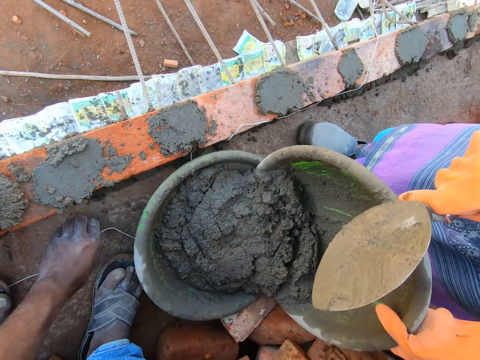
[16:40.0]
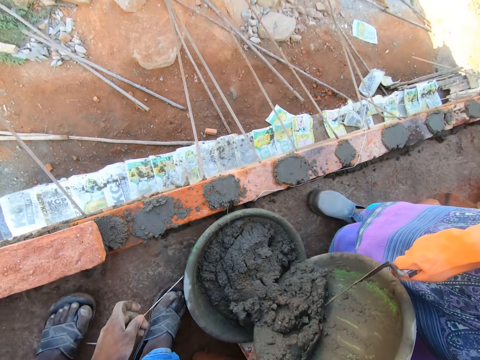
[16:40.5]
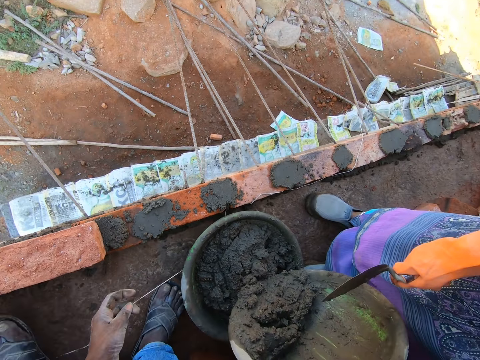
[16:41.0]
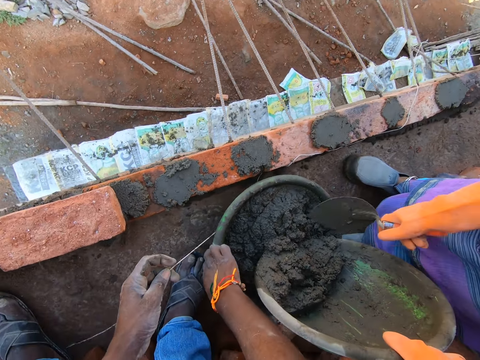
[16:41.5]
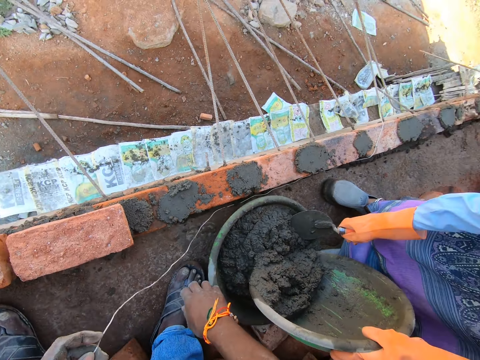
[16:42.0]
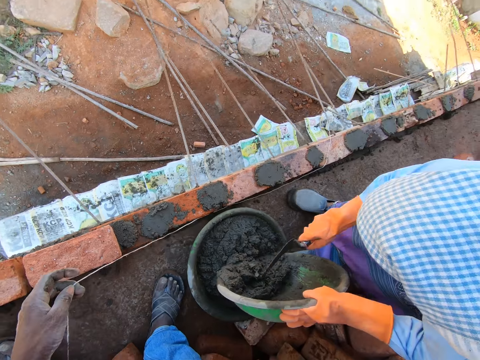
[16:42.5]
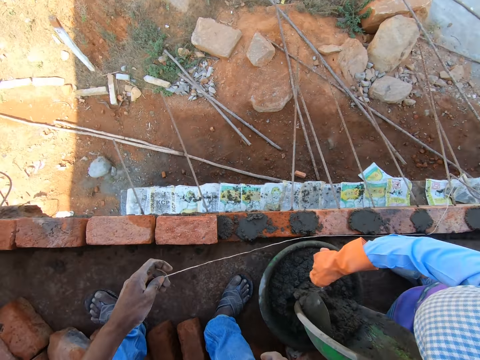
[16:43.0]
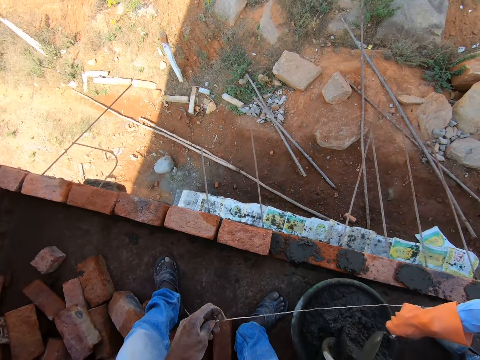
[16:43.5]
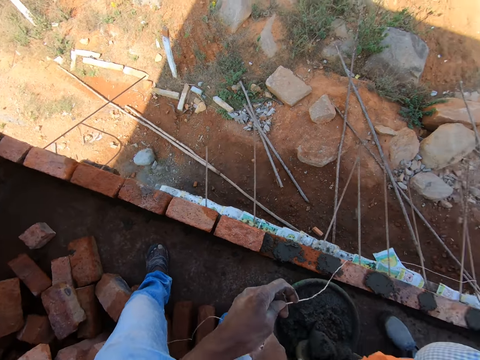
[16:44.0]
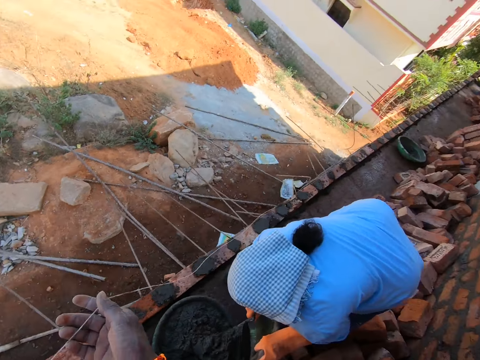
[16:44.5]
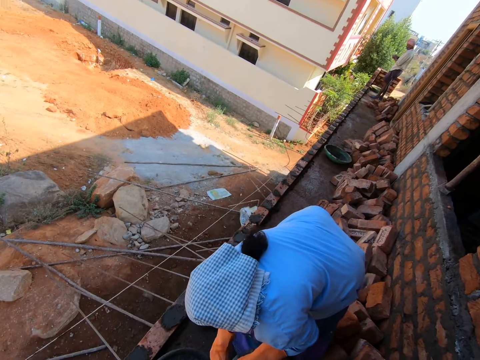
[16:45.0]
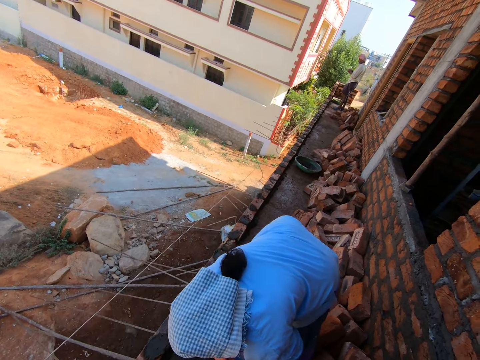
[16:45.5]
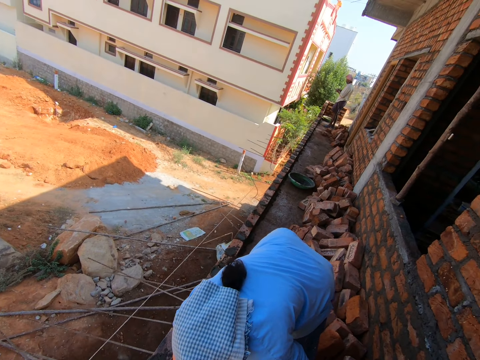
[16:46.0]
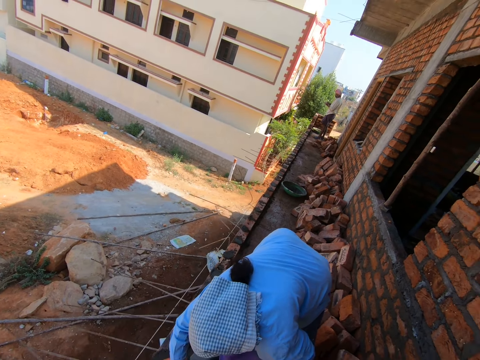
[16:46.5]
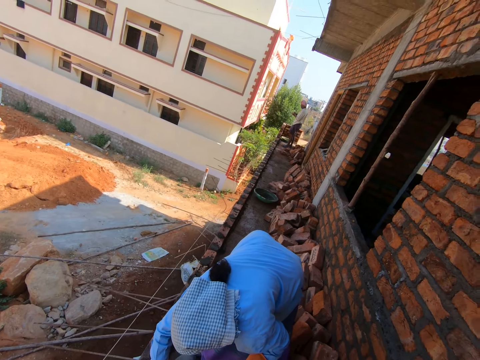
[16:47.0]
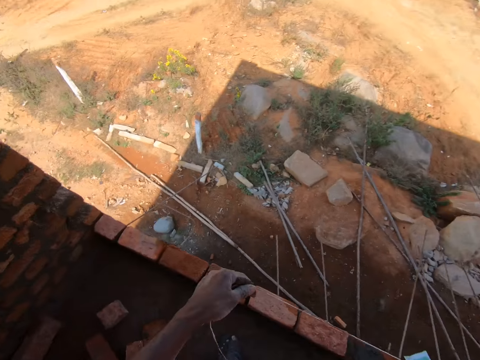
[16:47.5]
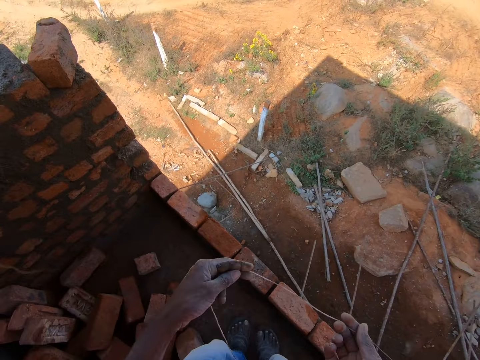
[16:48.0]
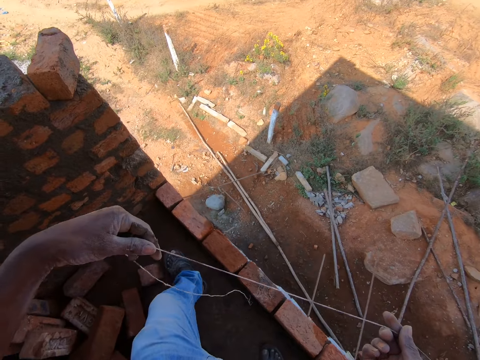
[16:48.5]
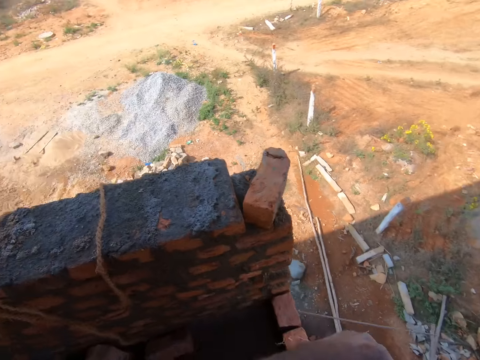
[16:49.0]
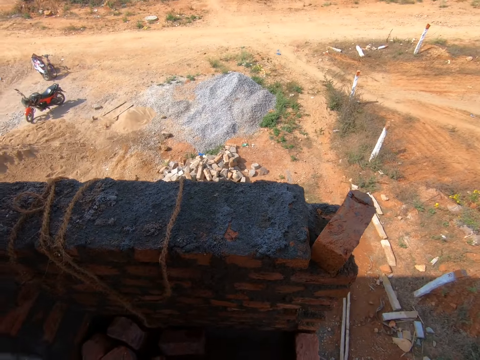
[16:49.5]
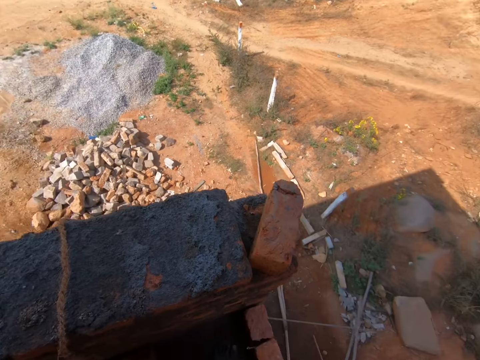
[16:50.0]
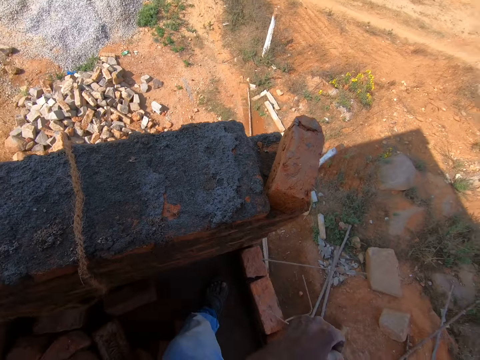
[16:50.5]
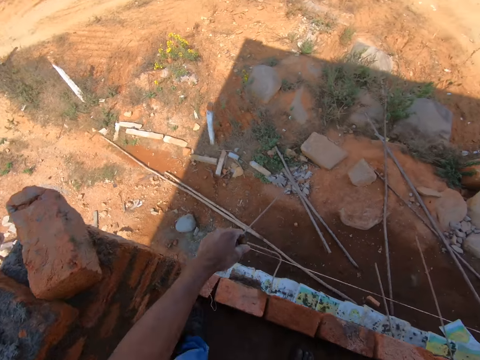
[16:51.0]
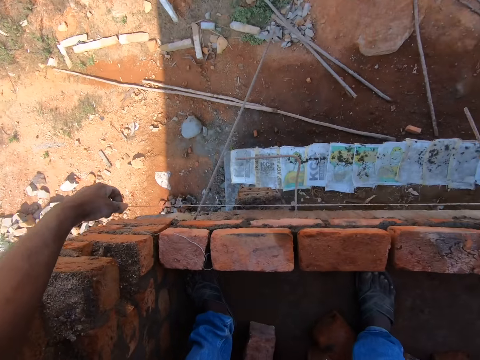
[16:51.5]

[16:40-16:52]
The camera wearer picks up a rope. A lady removes the concrete from the basin mixer with a brick trowel. The camera wearer adjusts the string. They hold the rope.

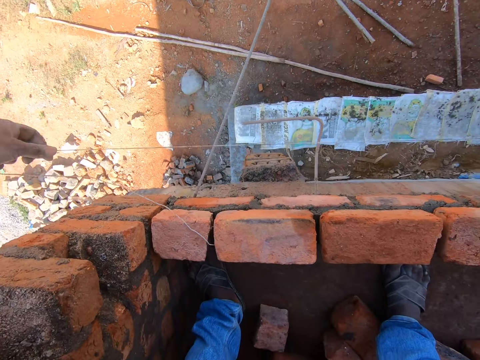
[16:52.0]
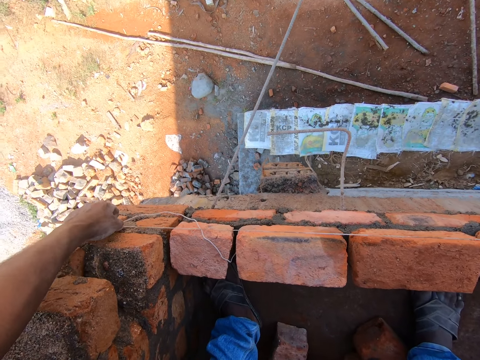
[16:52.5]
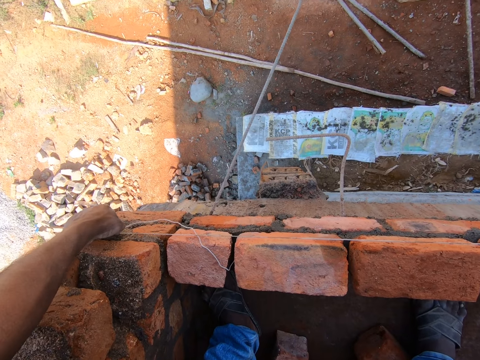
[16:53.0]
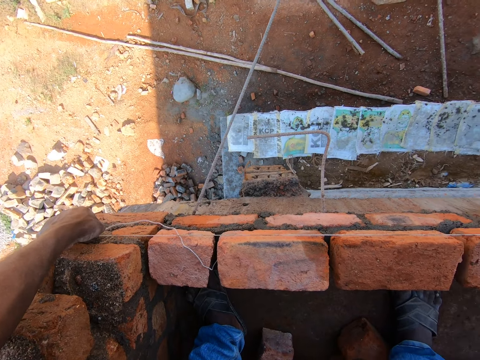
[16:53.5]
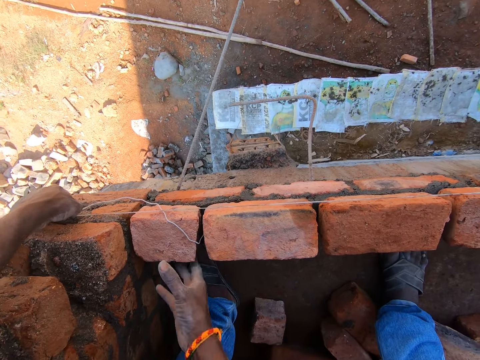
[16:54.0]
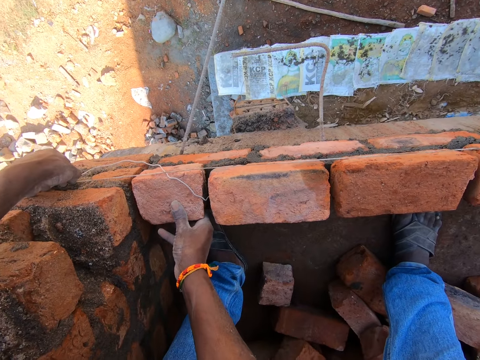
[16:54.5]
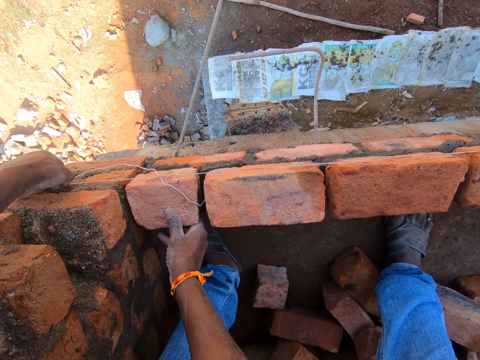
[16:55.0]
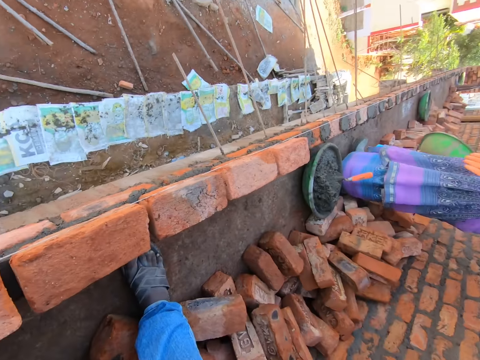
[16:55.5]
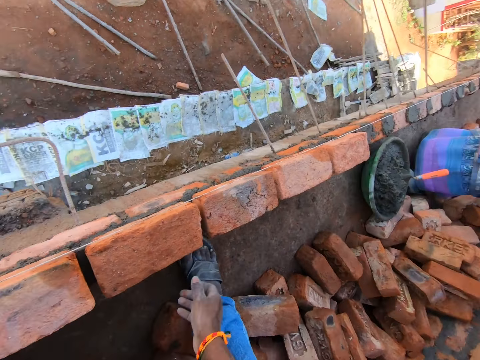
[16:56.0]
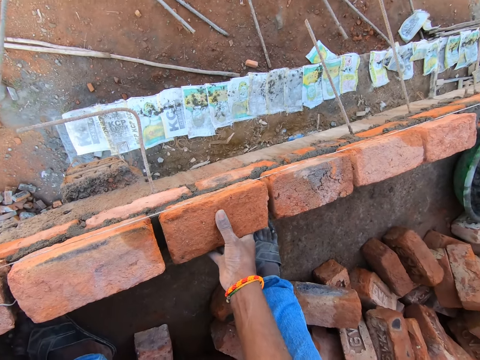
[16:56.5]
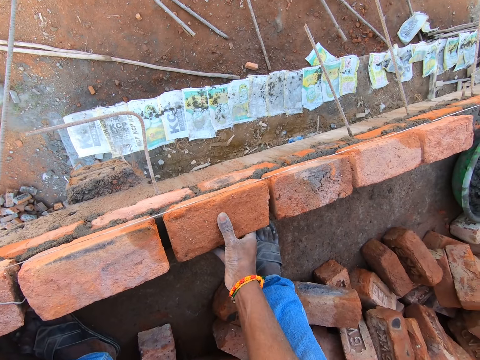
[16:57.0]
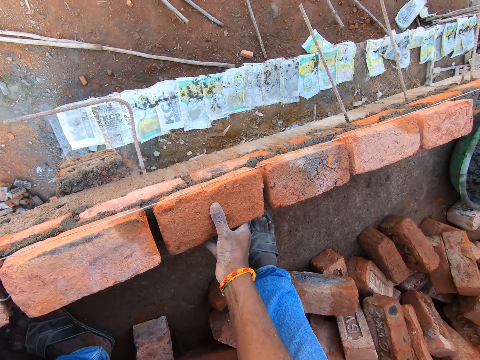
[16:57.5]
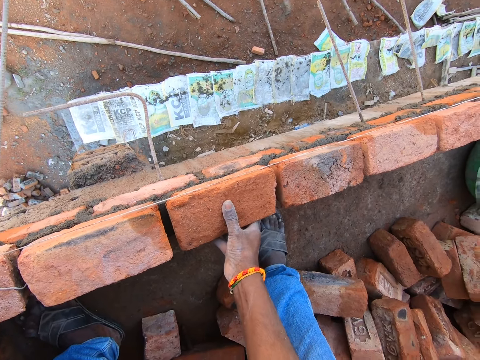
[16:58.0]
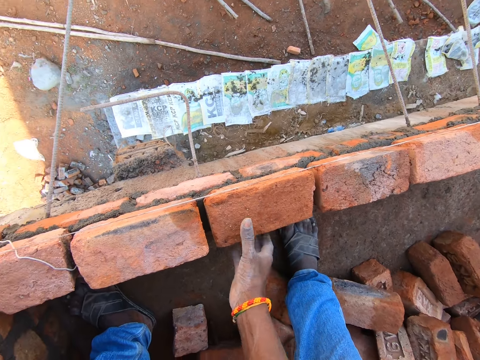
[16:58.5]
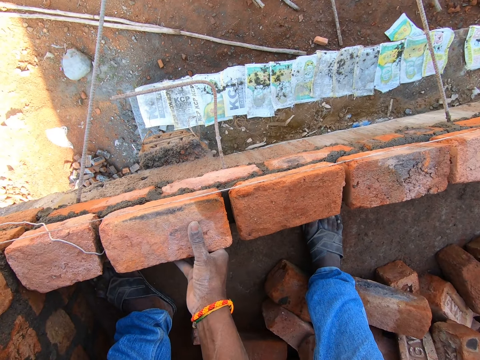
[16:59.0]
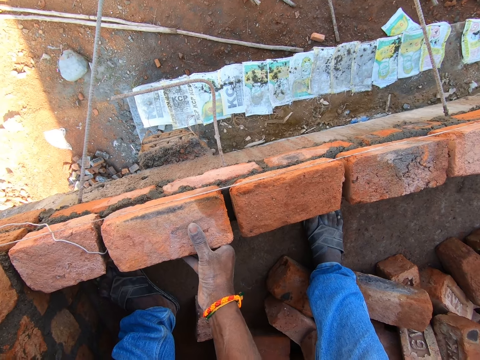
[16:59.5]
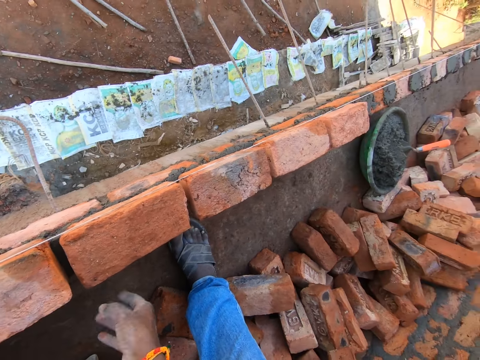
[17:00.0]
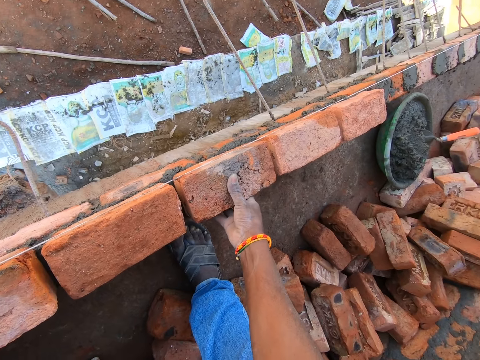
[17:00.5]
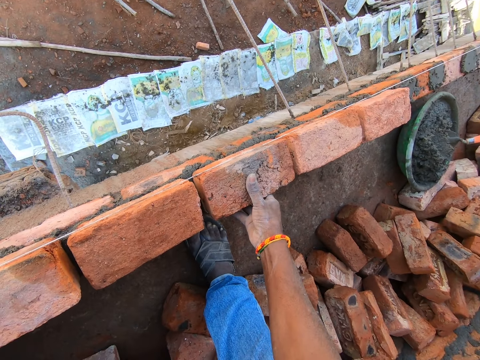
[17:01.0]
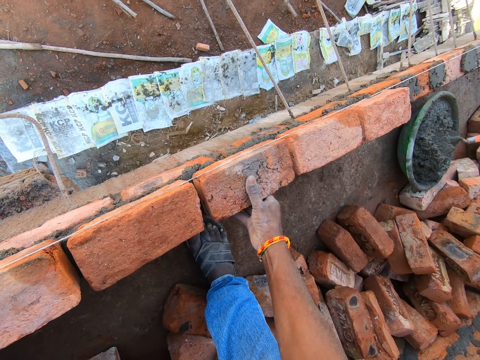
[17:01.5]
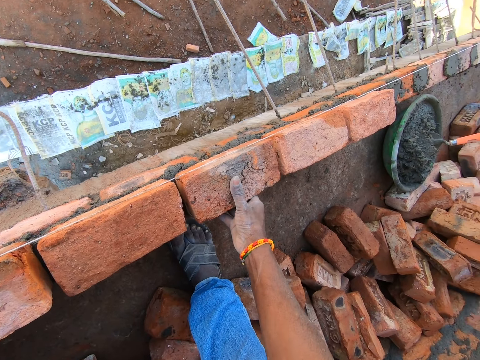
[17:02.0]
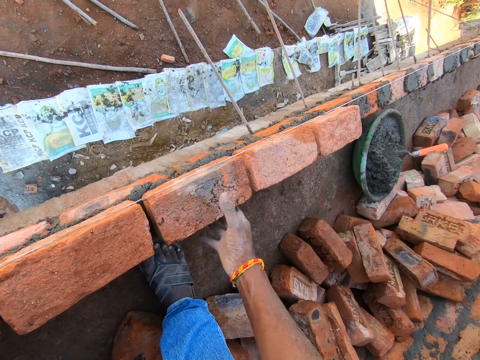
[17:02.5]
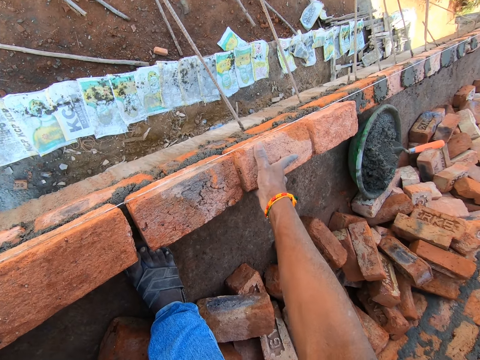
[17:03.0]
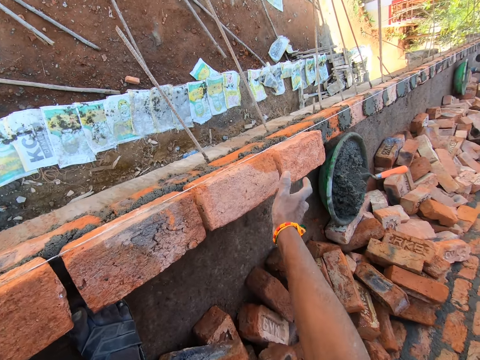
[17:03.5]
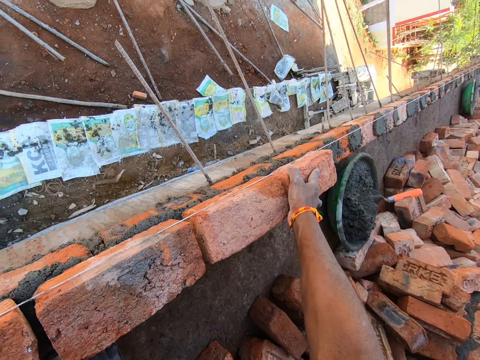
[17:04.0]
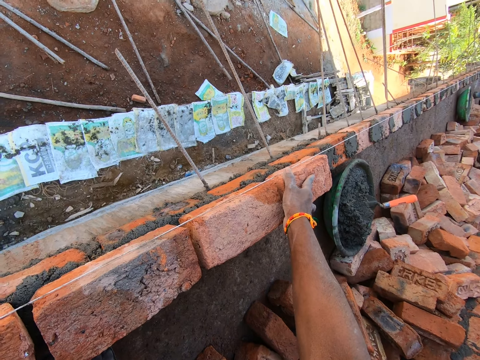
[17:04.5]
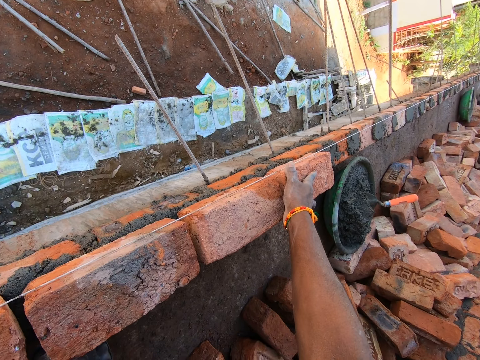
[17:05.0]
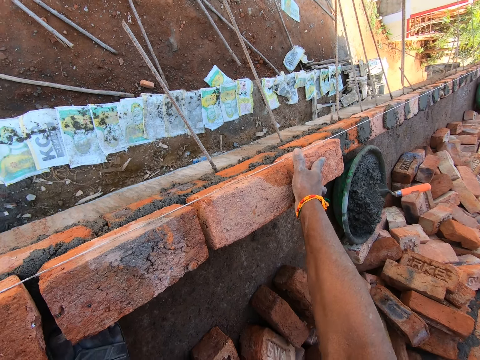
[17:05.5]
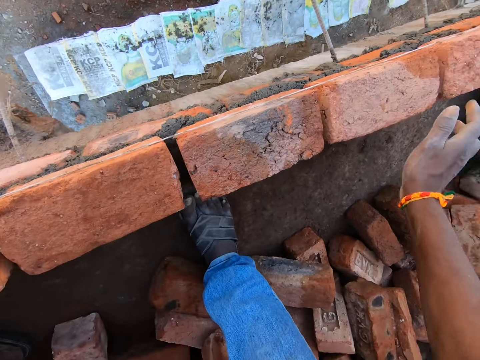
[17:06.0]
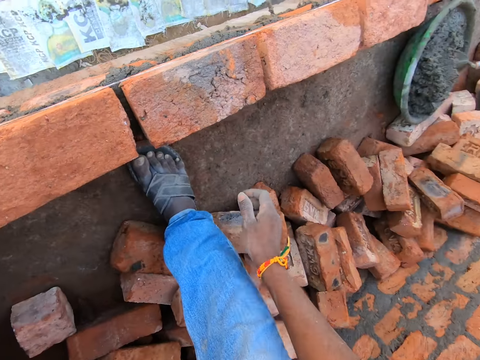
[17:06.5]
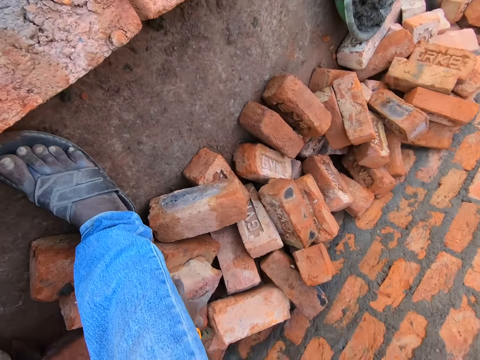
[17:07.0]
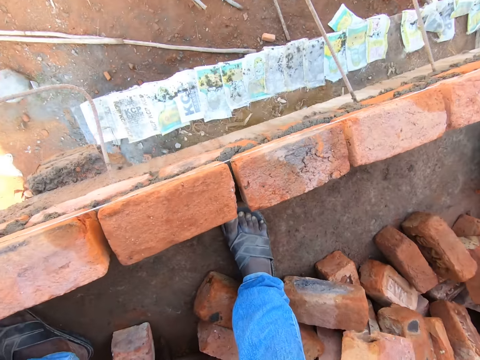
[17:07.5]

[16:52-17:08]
The camera wearer measures the wall with a string. They adjust the brick. They pick up a brick.
